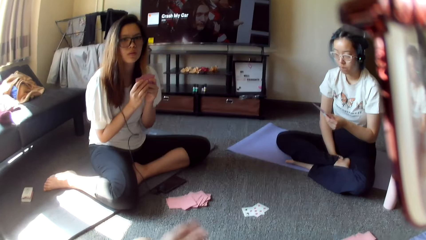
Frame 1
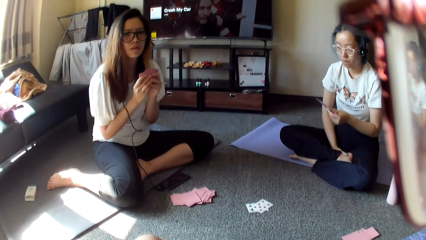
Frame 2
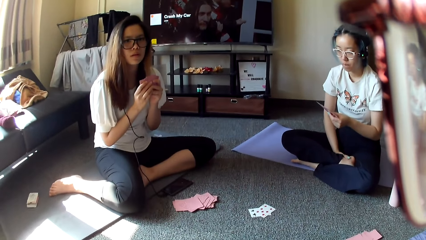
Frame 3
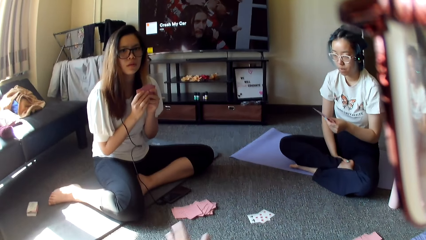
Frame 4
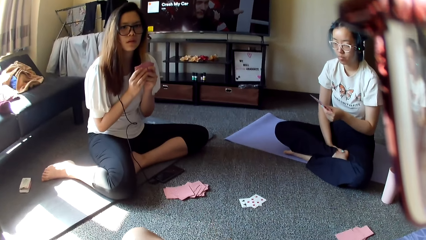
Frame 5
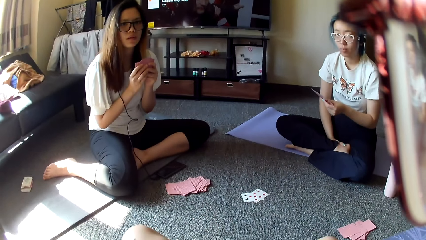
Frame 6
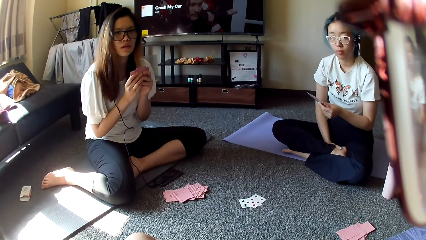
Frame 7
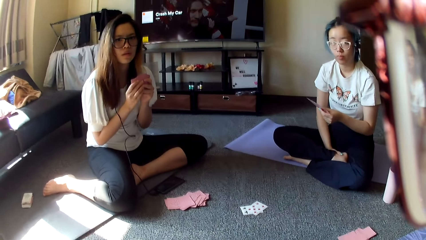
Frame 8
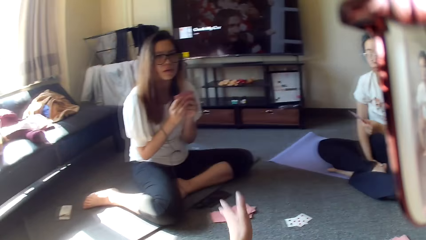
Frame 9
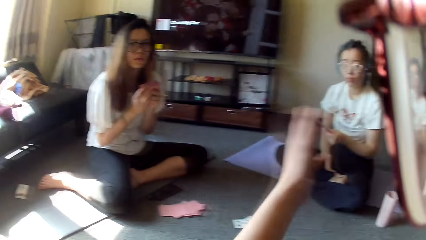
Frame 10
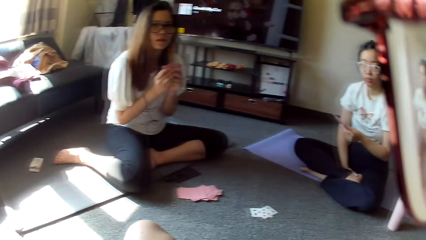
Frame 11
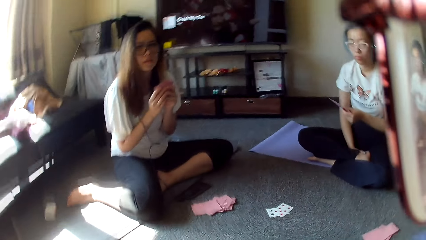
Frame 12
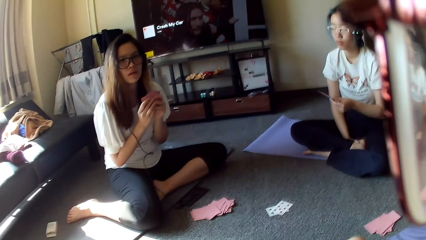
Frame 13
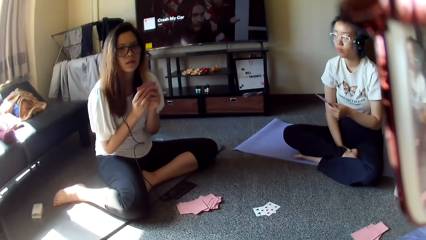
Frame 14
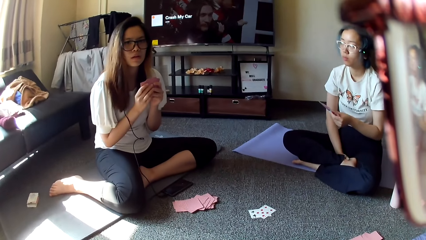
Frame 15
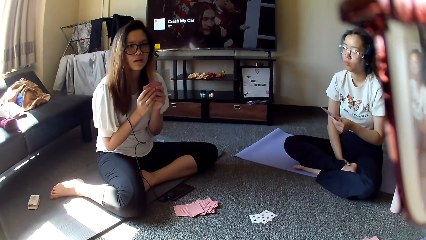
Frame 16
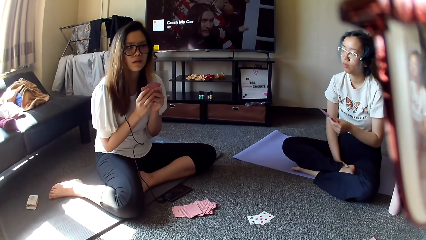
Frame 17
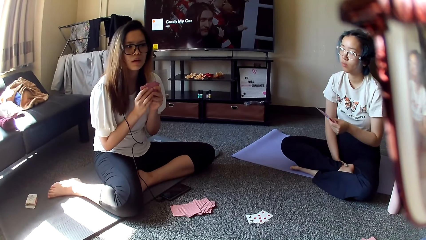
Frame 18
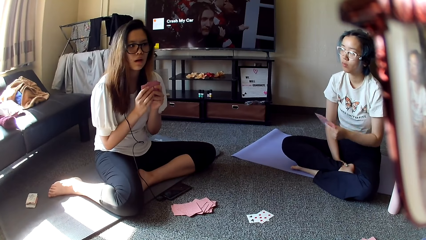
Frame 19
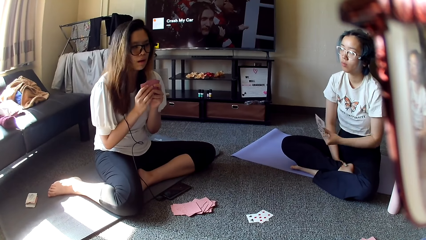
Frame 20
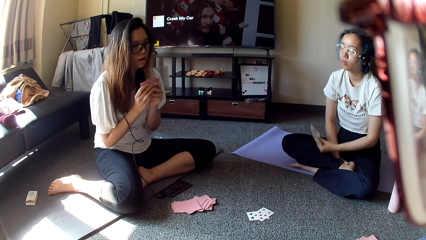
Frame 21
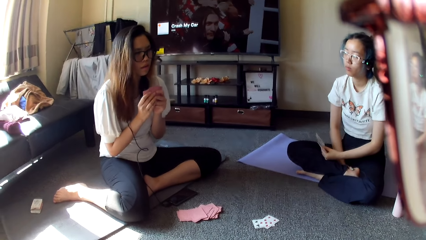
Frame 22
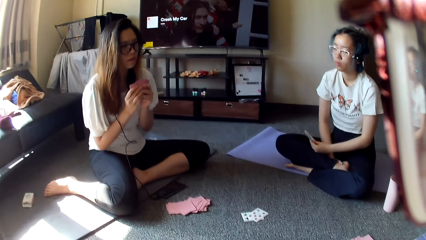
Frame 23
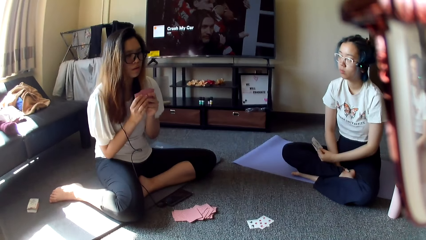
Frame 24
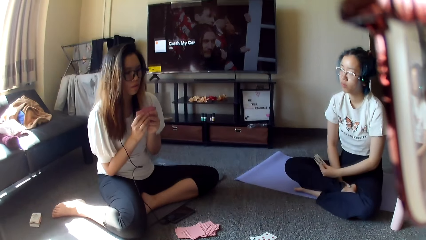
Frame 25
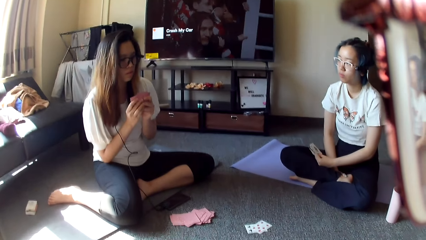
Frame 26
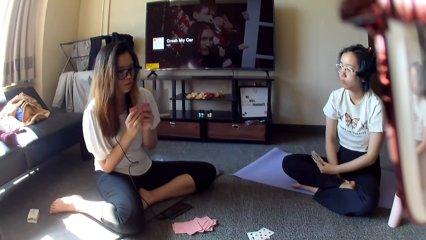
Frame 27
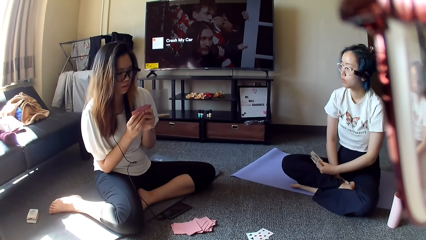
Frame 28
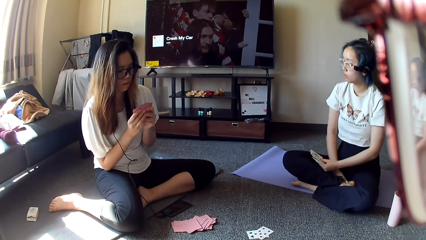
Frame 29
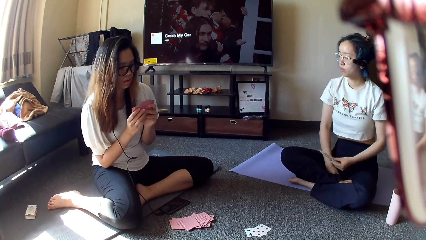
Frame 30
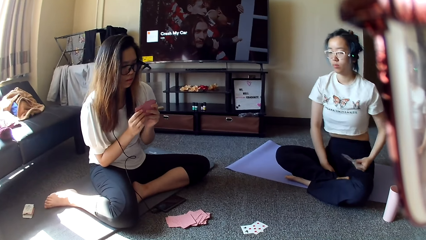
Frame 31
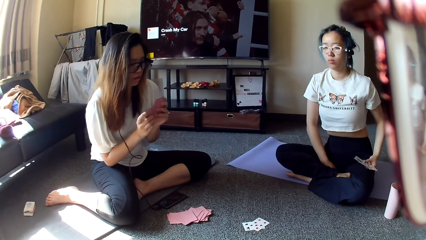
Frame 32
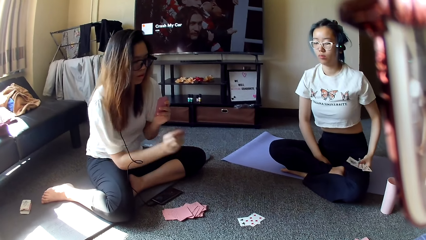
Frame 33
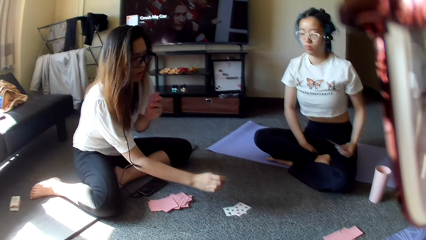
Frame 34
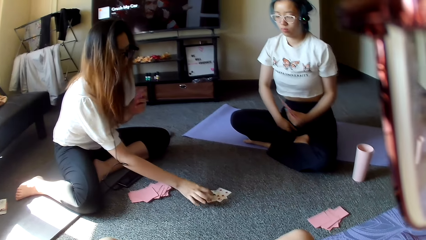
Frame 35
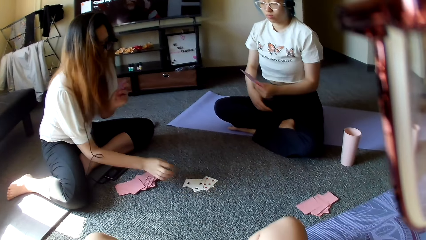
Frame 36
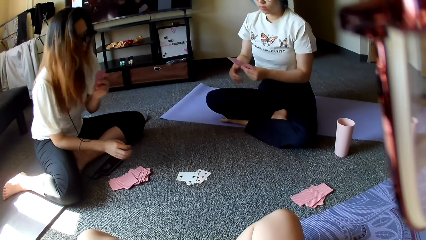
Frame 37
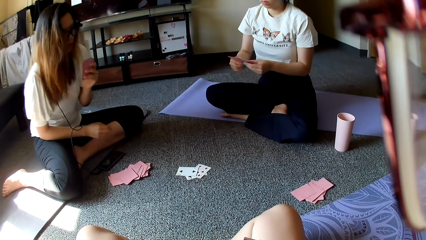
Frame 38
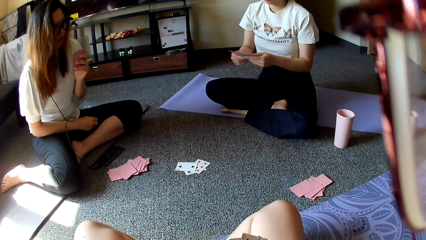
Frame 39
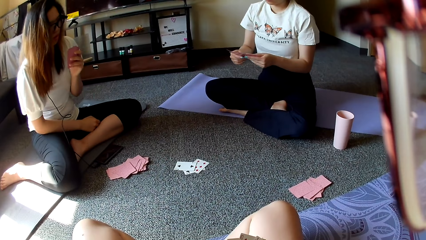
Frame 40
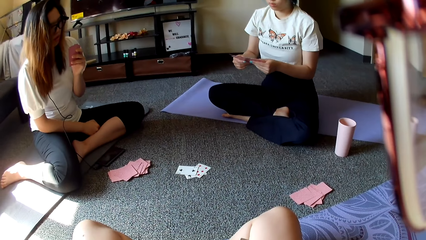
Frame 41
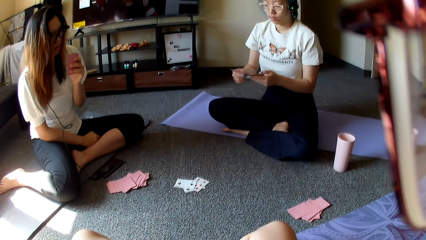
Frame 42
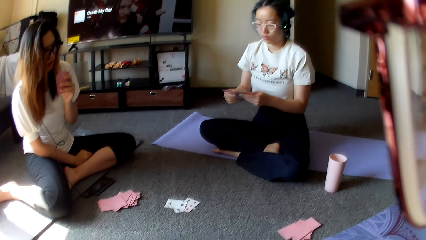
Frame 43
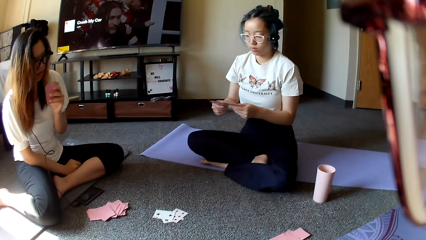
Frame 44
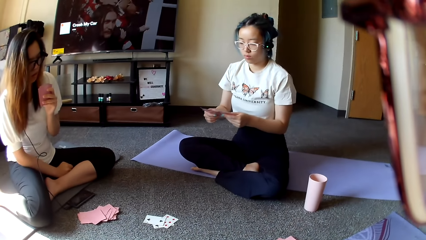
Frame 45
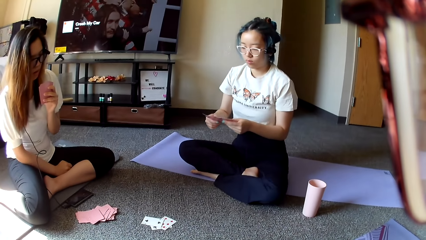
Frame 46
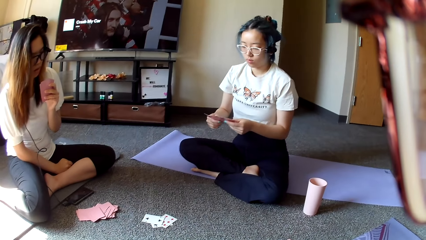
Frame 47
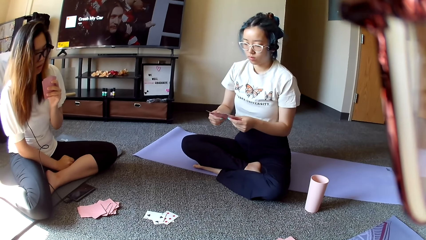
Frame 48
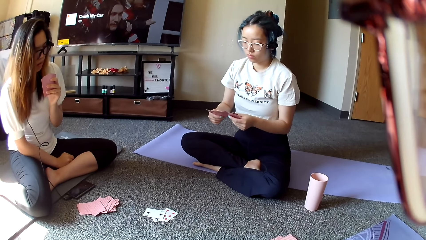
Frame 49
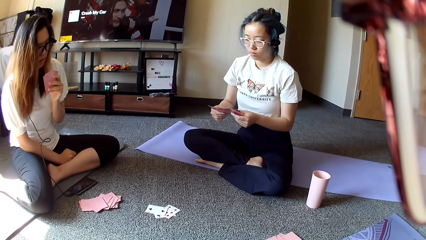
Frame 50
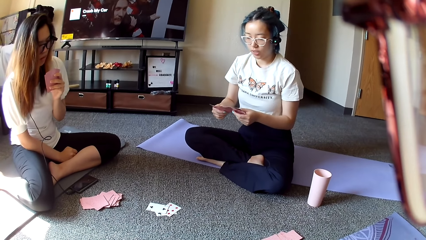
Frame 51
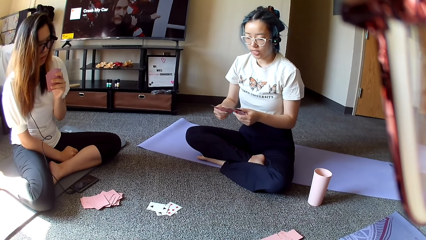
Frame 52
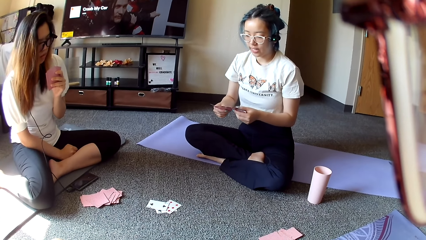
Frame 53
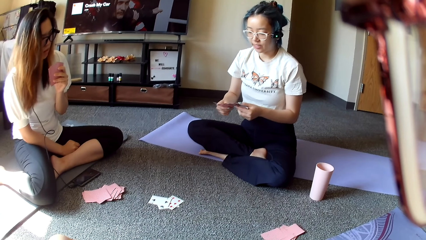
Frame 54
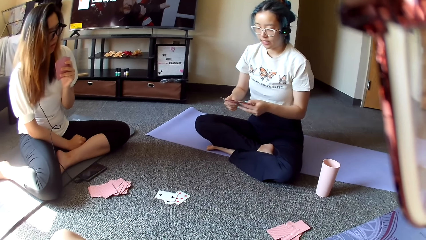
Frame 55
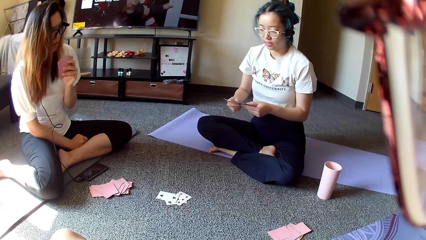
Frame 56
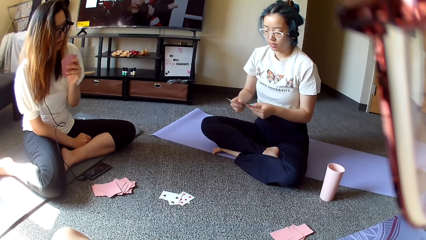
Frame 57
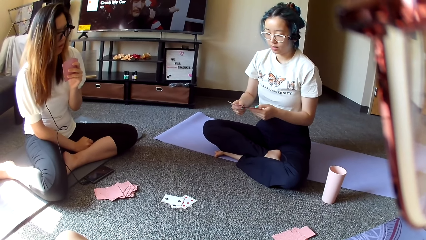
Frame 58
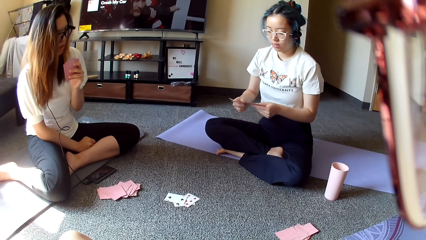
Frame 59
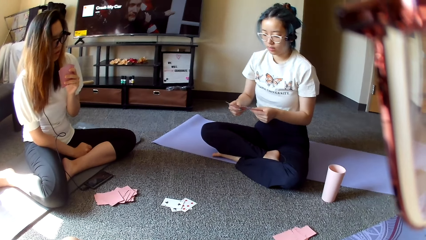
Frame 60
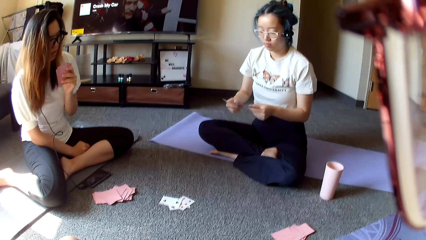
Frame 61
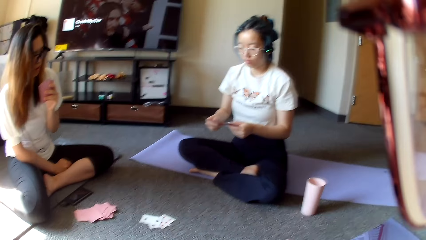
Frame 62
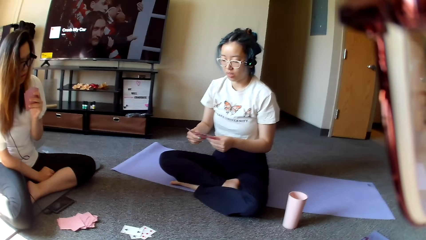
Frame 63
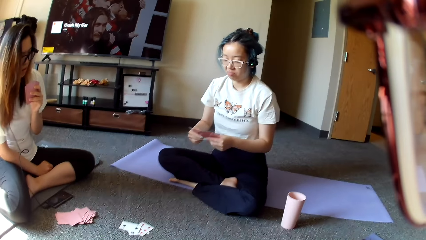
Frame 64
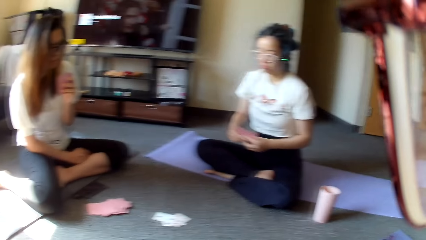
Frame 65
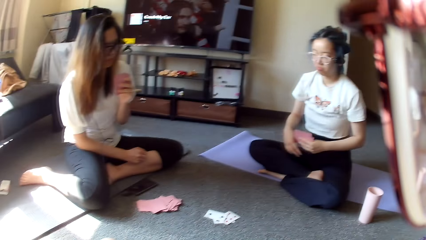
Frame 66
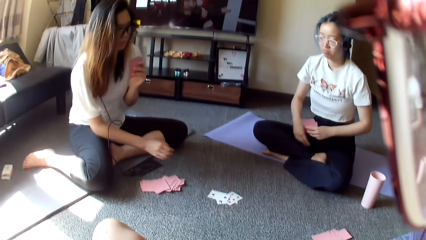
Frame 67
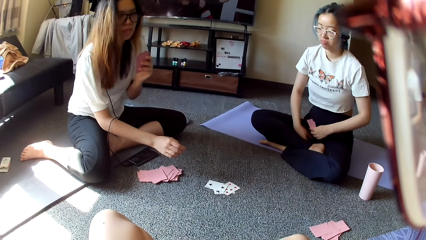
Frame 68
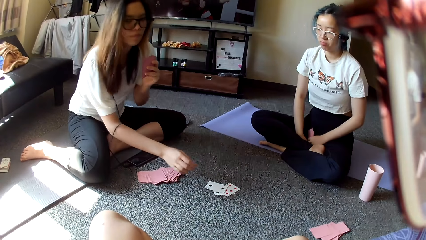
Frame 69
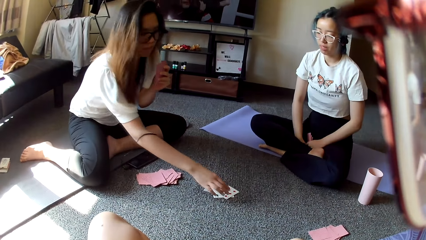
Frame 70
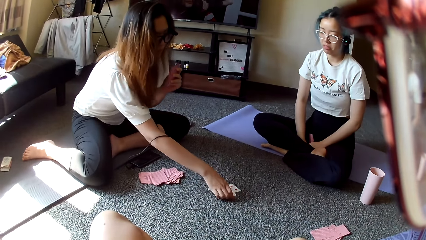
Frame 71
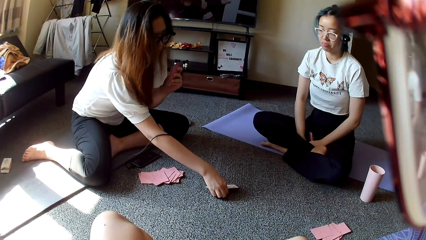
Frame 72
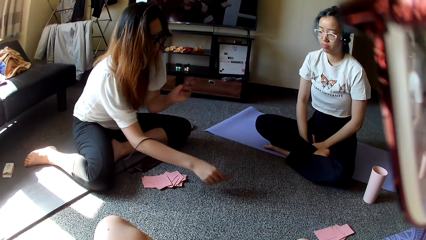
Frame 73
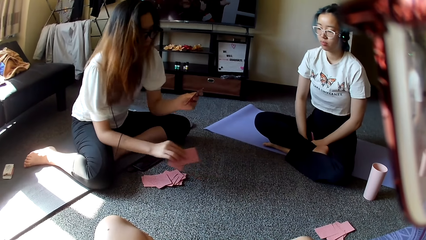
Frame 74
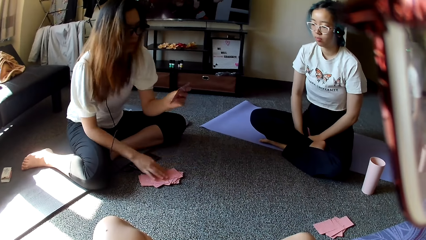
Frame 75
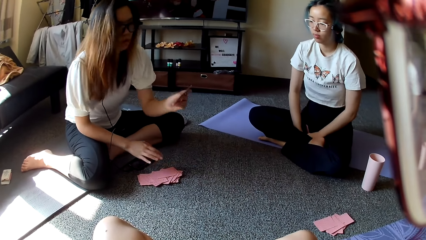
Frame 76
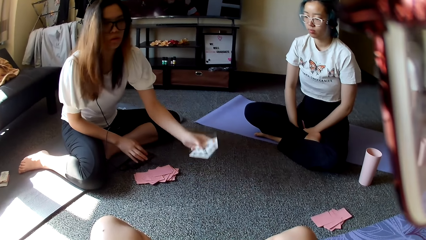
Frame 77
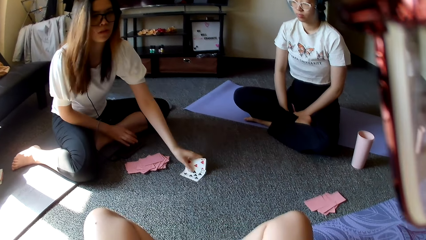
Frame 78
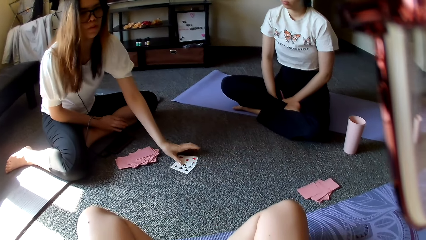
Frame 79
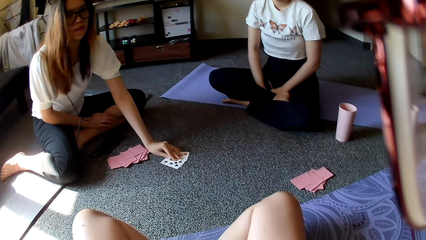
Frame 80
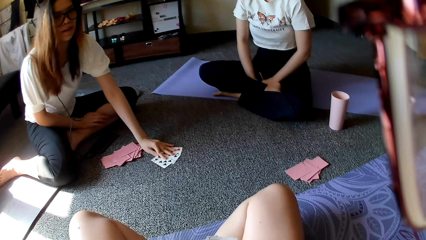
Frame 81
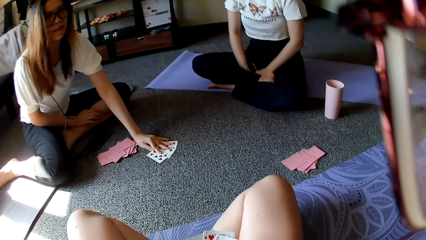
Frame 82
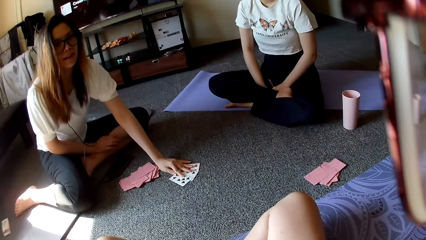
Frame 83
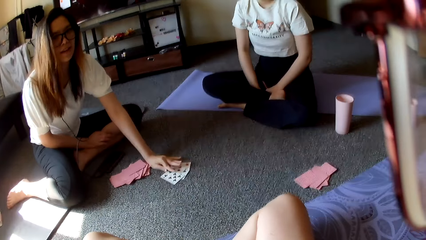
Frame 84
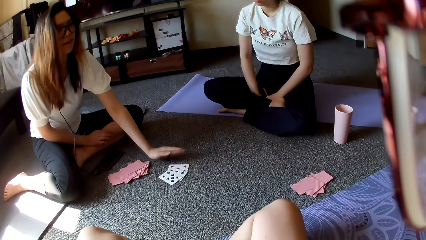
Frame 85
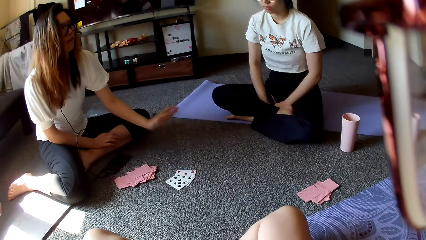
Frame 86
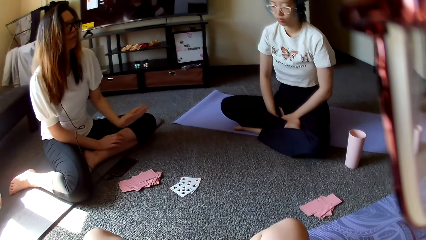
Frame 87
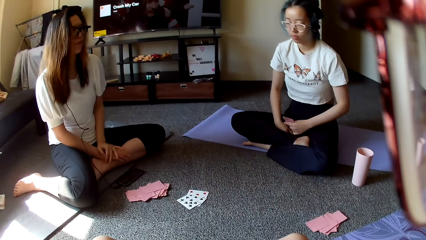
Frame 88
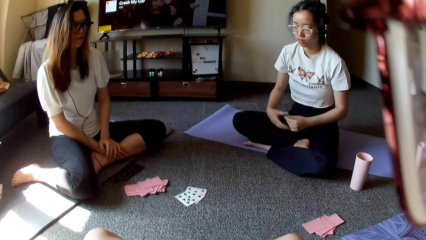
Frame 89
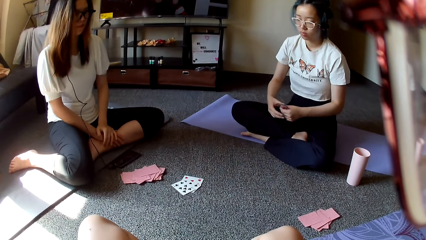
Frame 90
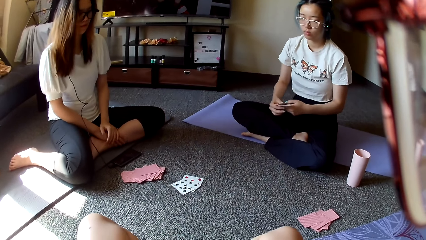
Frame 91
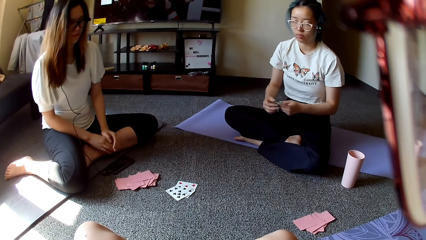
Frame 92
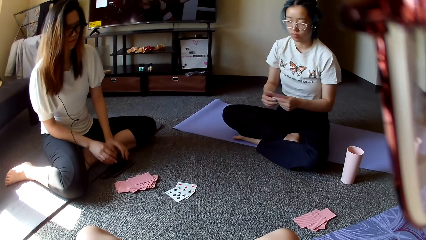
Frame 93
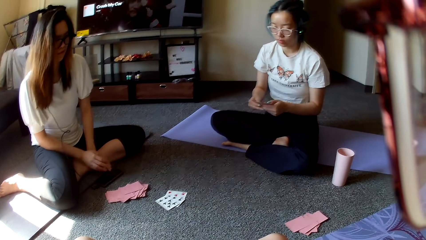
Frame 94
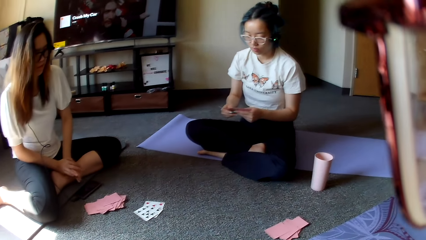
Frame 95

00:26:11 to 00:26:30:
The person plays. The person puts the card down. The person picks the cards. The person places the cards down.
